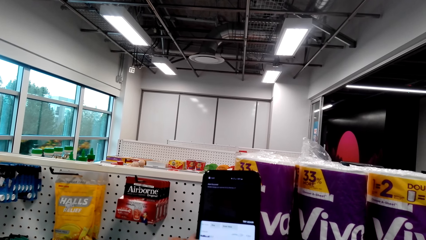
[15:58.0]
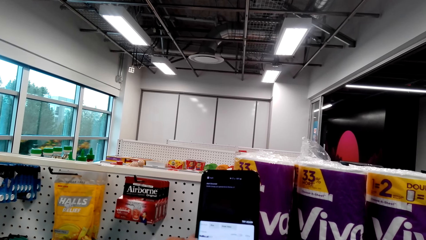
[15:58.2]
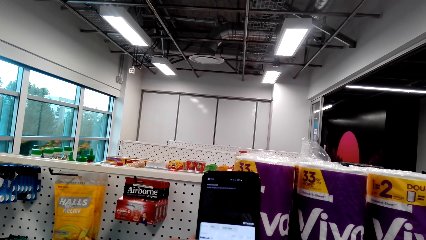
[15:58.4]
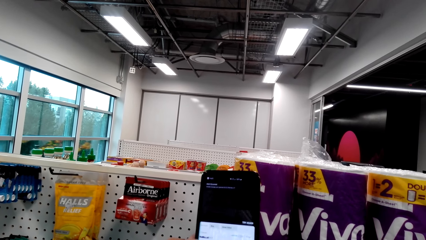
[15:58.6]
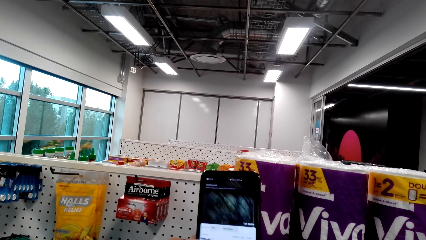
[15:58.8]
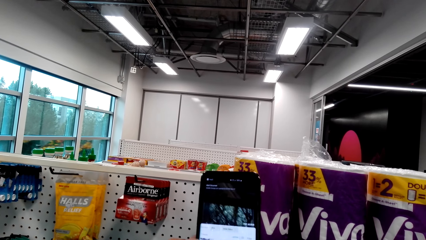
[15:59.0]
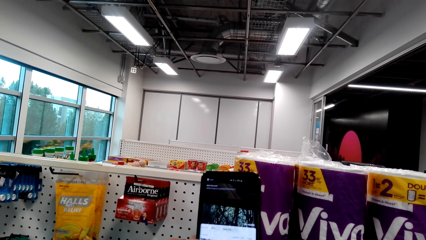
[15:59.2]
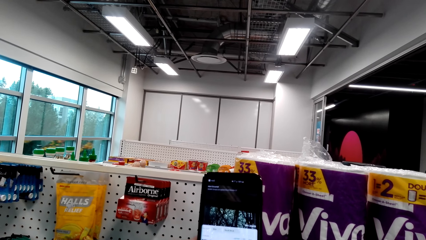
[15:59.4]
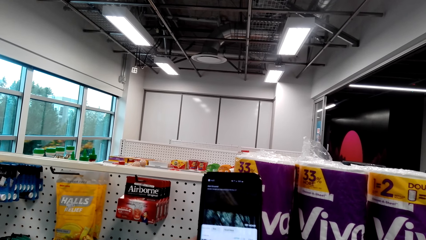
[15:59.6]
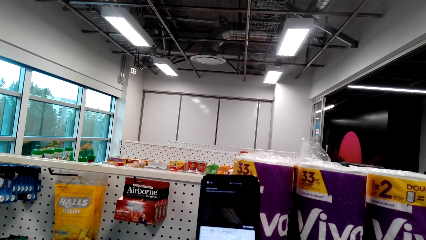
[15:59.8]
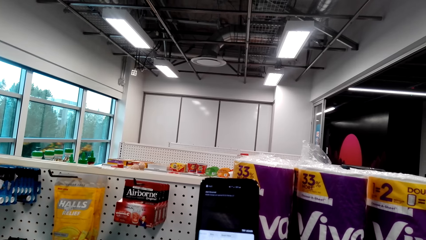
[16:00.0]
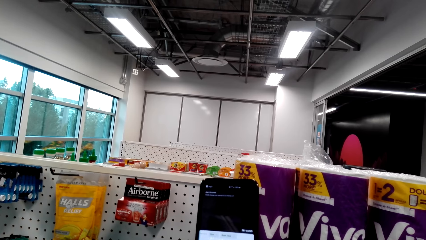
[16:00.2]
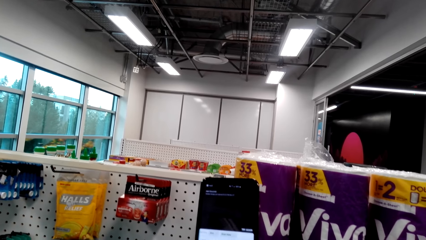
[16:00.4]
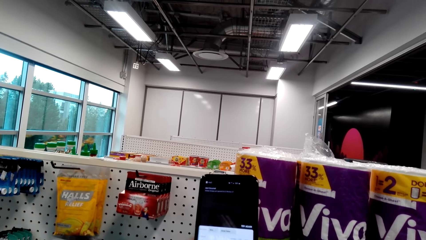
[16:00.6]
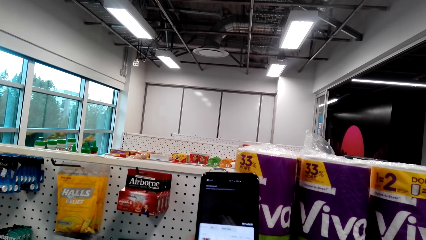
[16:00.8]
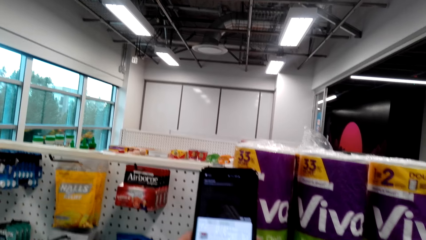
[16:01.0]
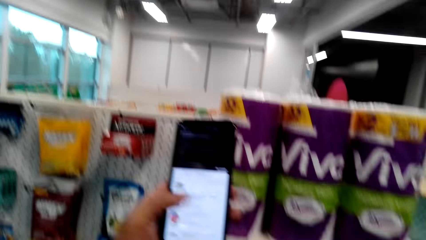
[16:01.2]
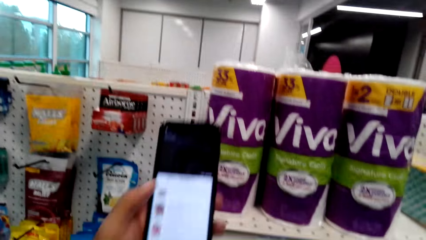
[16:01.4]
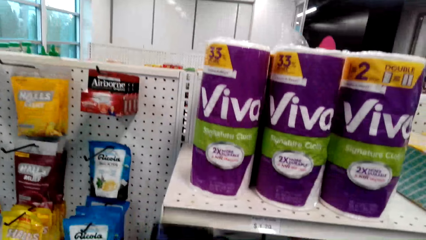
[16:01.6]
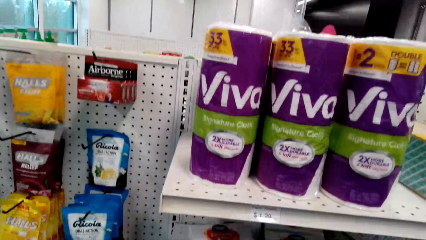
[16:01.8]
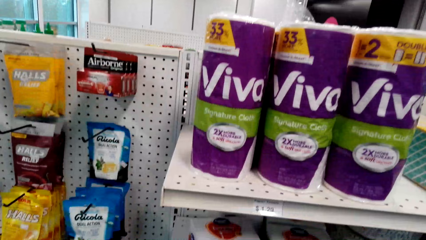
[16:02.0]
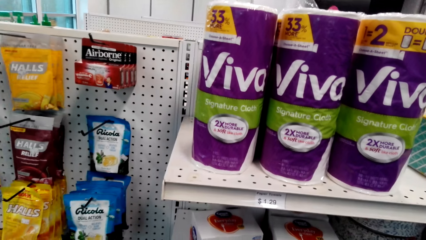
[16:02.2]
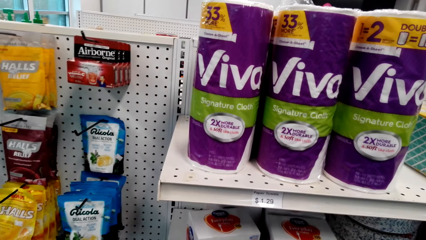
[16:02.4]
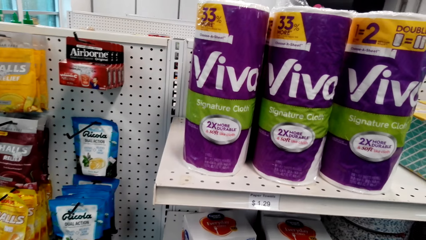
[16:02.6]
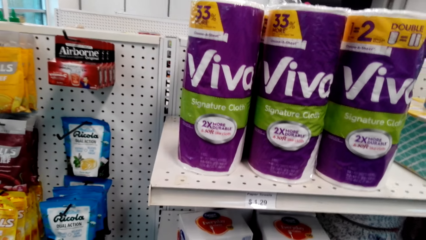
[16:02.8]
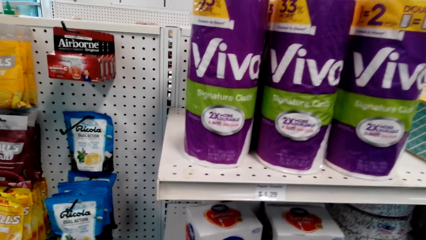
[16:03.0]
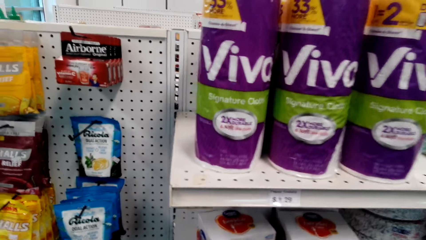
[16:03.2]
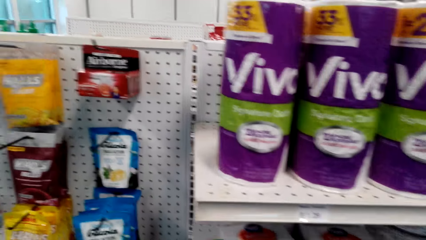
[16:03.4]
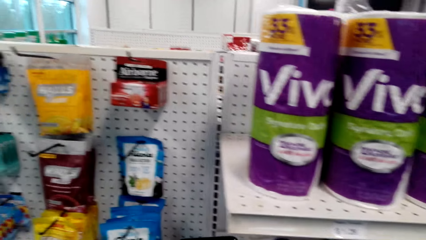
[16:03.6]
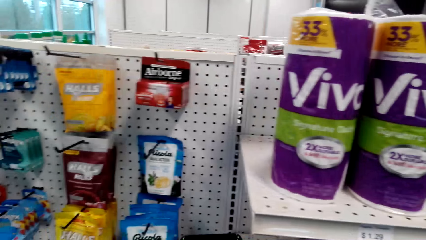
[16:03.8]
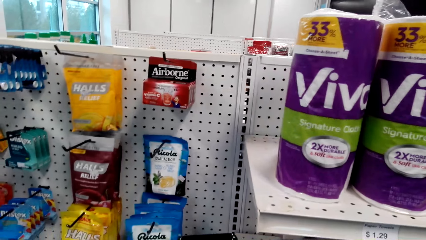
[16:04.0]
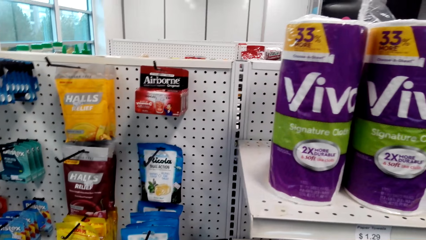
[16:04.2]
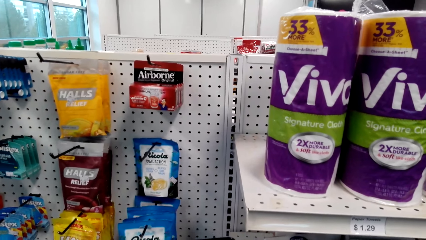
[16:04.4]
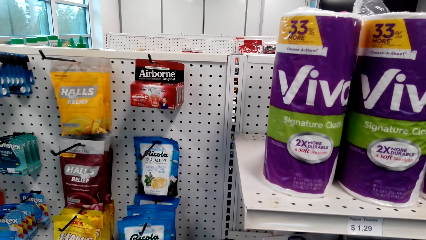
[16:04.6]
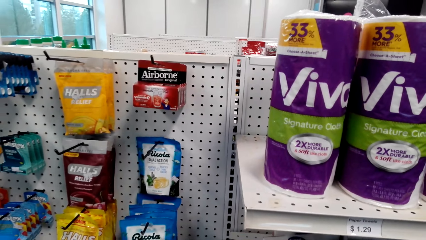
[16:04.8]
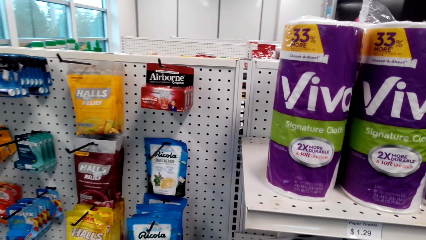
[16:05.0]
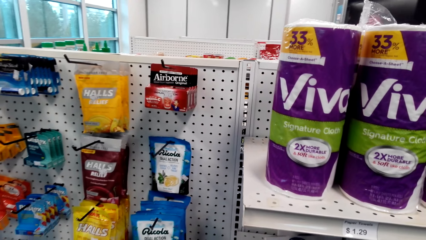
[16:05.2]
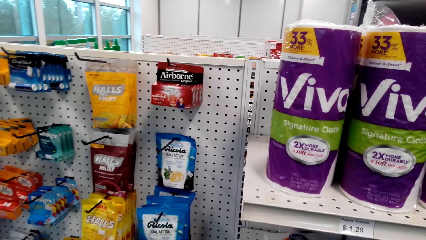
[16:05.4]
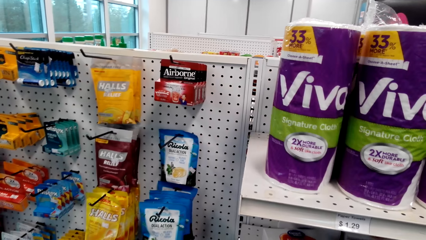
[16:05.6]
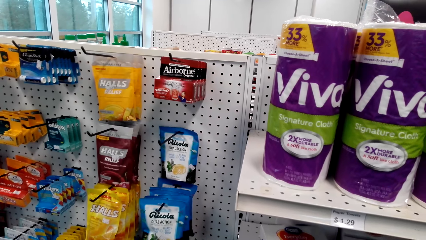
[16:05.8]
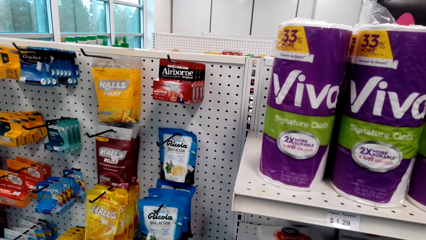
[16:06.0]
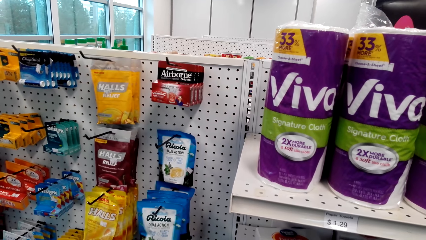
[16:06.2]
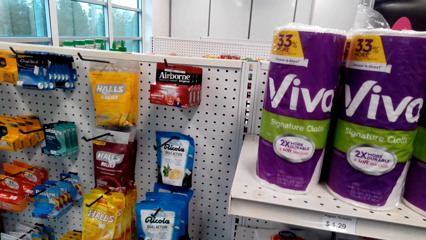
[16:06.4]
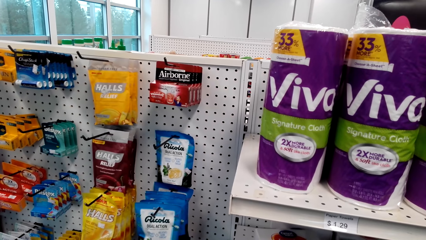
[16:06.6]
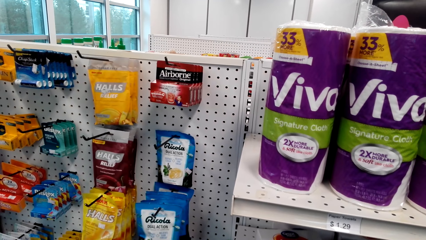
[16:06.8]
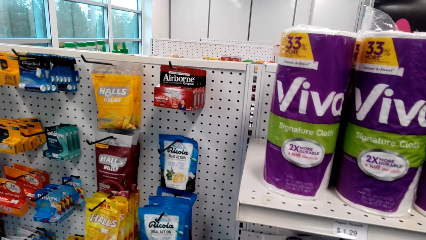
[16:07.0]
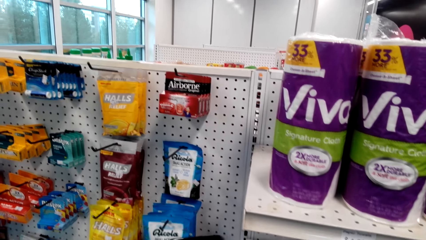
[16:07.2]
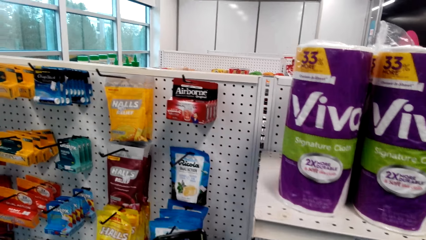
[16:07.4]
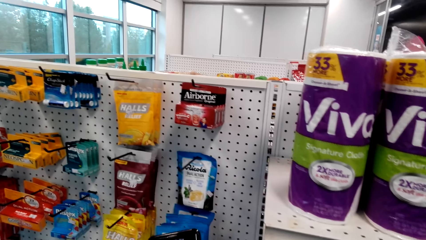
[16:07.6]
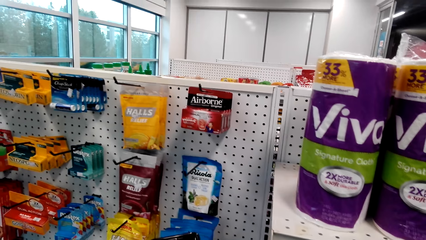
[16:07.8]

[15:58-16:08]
The camera wearer looks around.

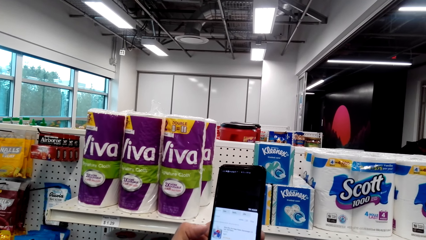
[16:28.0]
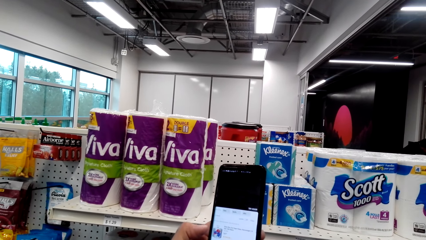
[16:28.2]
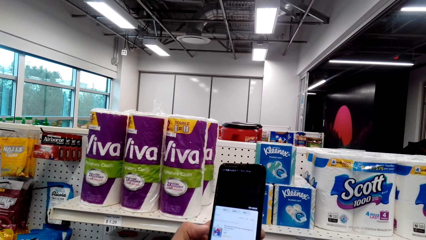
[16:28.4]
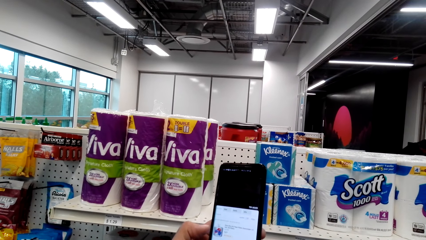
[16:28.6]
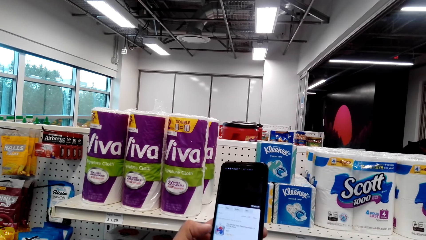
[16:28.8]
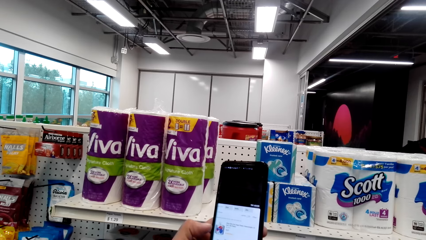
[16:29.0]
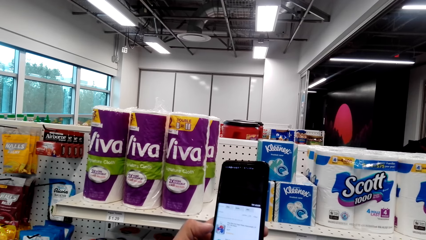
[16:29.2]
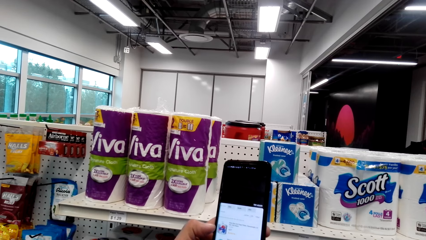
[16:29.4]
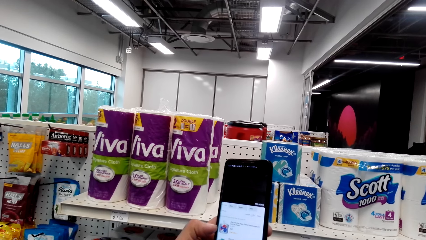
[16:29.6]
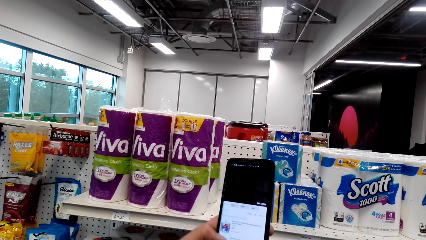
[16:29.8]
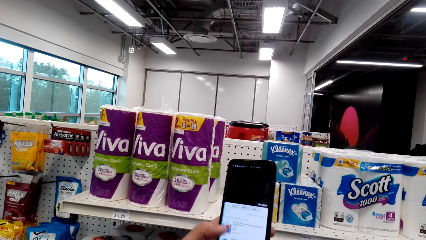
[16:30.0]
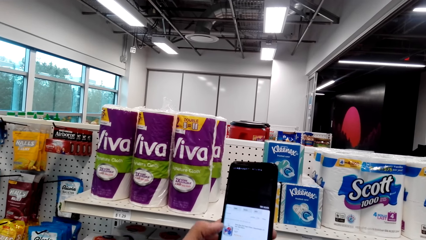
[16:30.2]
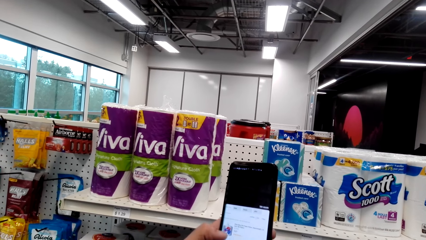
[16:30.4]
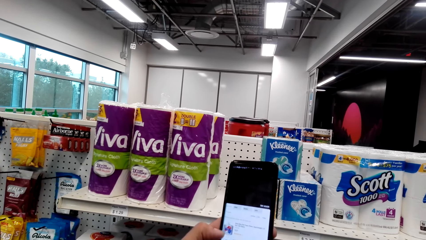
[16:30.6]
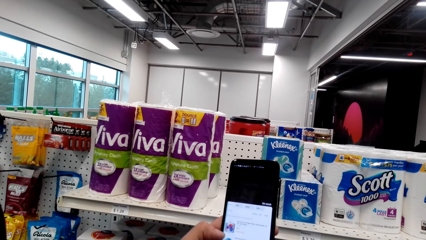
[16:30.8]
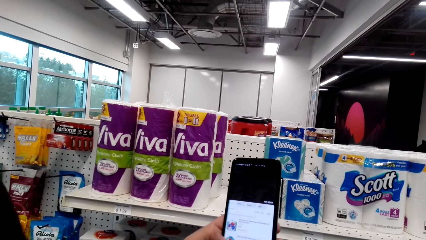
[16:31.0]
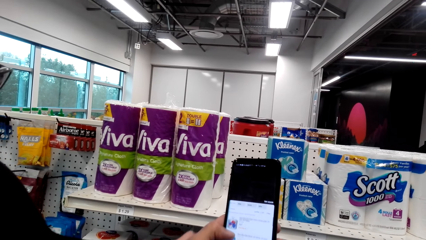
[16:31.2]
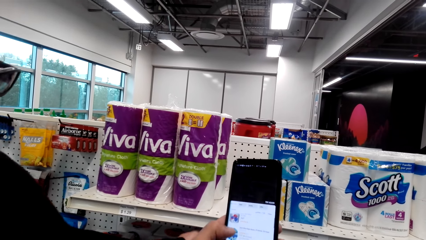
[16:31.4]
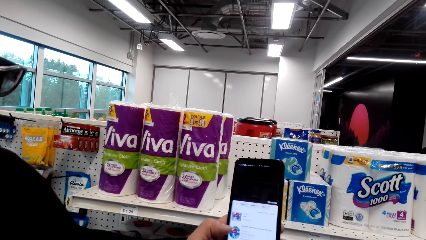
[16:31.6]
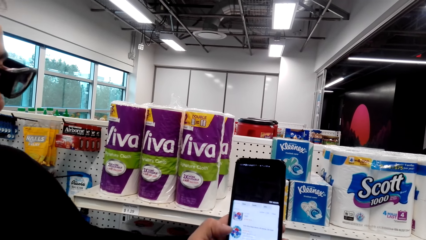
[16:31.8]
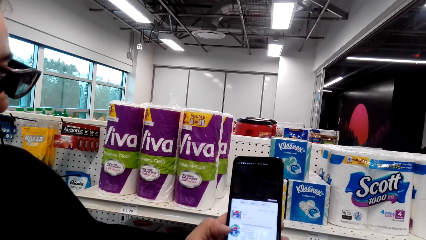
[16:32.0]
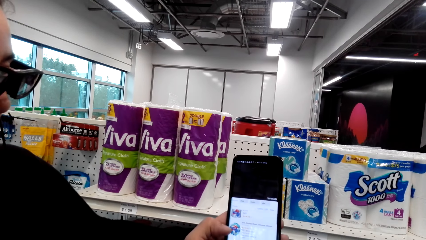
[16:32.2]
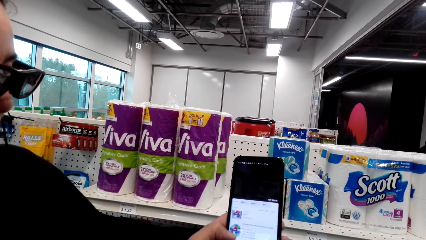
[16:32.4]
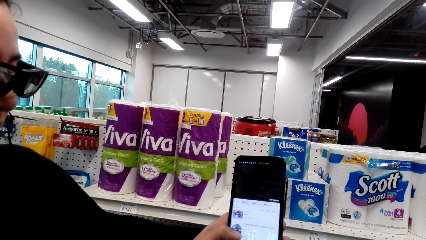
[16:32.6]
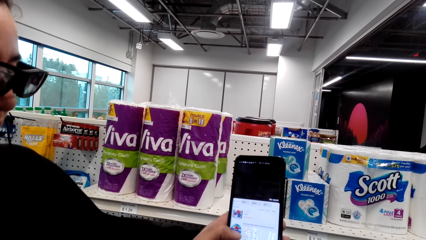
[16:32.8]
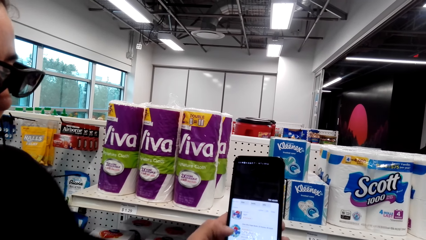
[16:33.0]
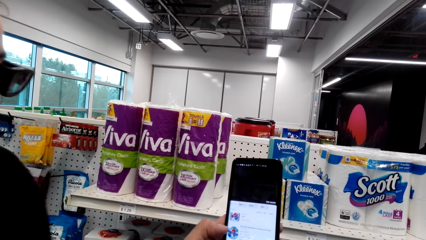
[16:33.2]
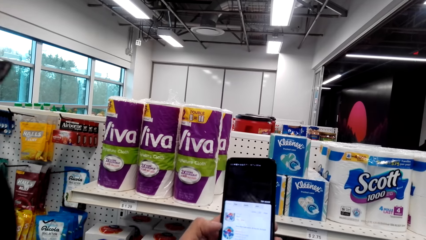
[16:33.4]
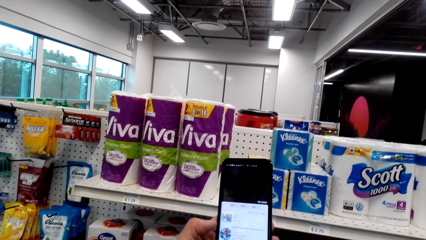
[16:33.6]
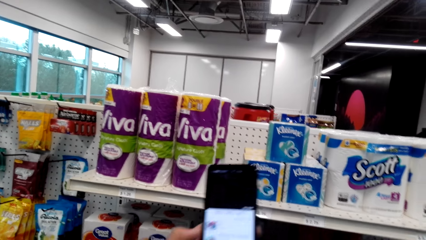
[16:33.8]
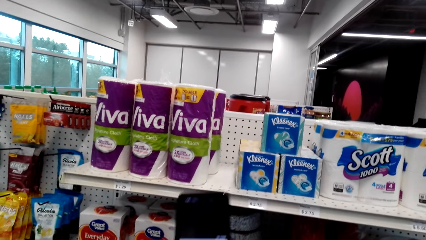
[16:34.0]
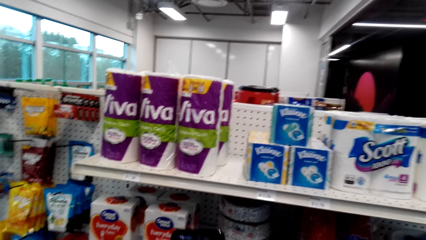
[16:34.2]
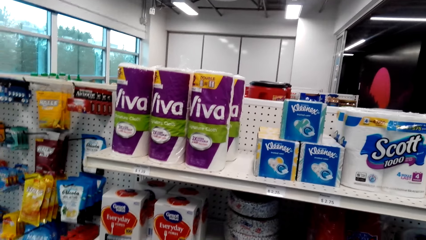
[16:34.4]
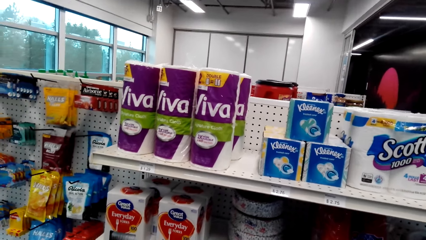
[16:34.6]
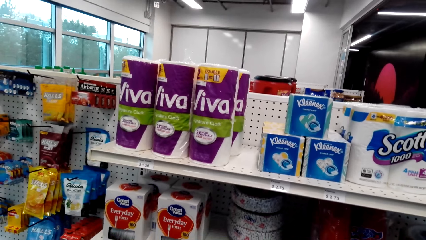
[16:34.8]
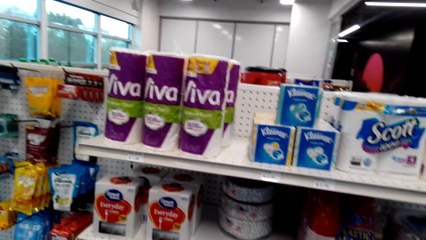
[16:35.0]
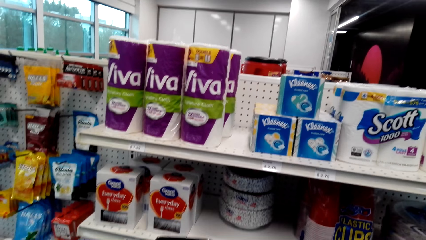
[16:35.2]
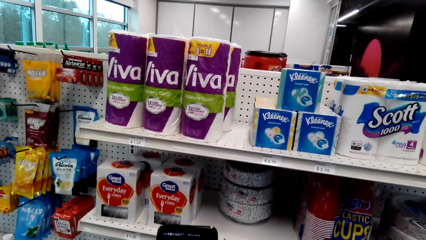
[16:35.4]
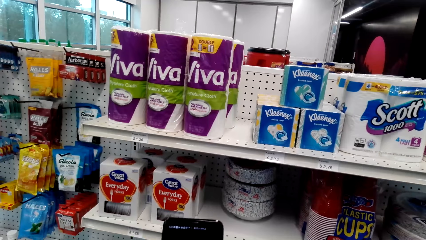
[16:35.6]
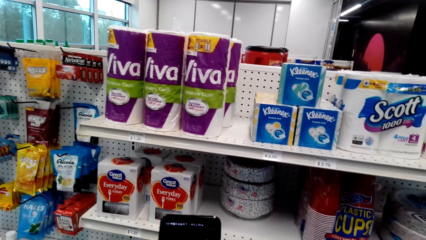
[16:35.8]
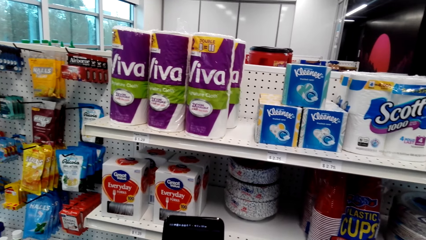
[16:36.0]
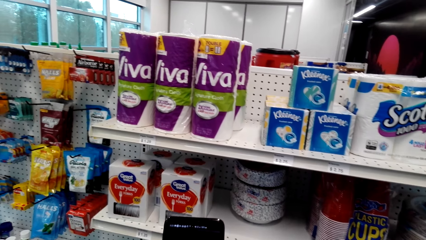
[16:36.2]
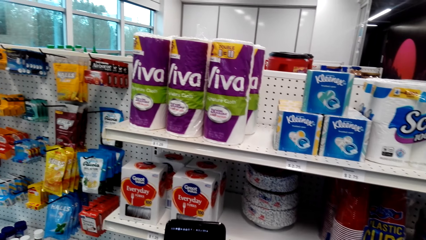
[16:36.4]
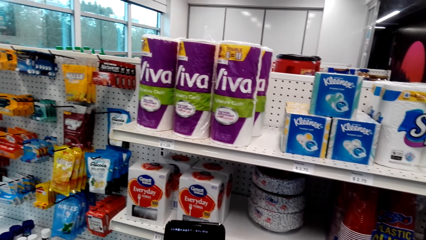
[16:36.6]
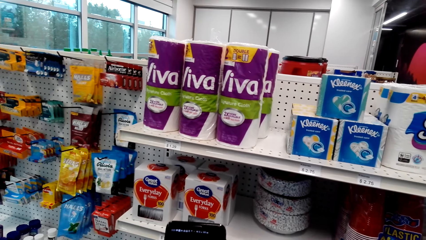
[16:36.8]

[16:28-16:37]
The camera wearer operates the phone. They use the phone and look around.
